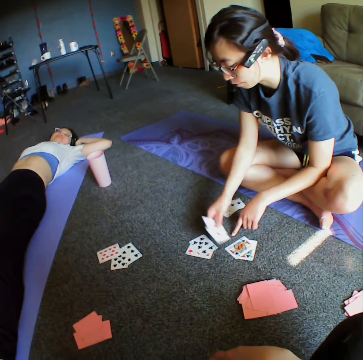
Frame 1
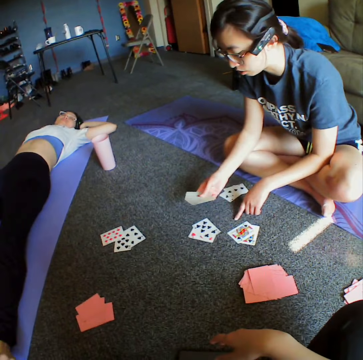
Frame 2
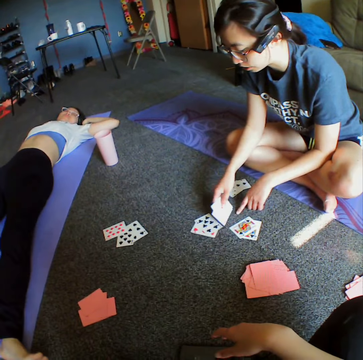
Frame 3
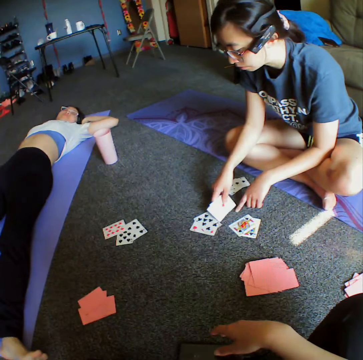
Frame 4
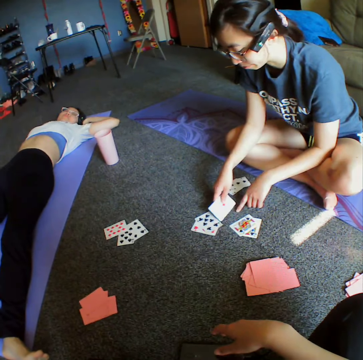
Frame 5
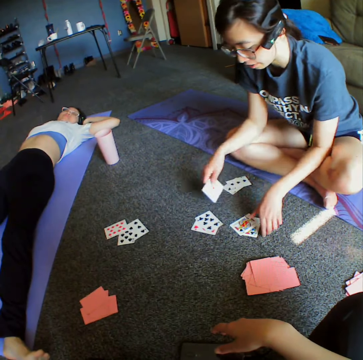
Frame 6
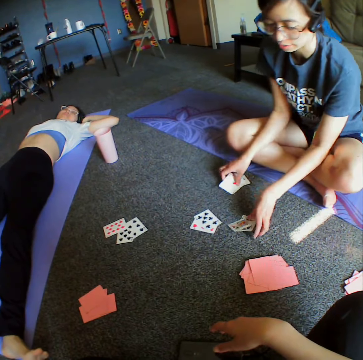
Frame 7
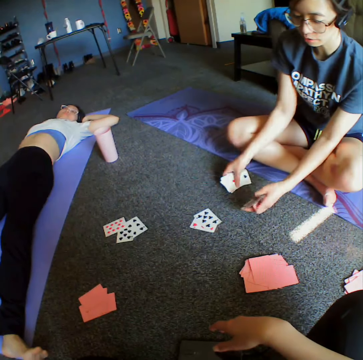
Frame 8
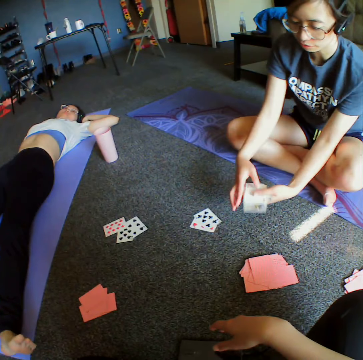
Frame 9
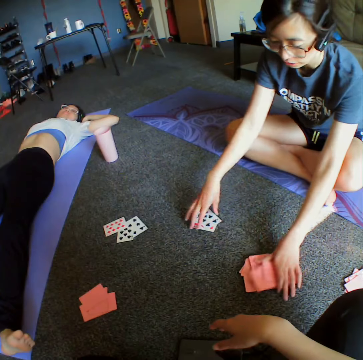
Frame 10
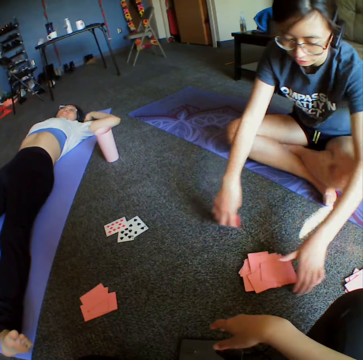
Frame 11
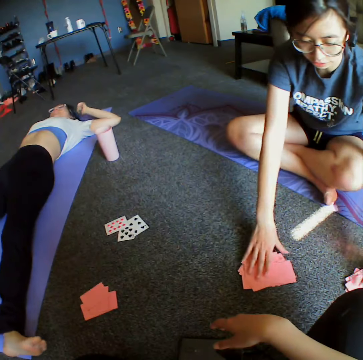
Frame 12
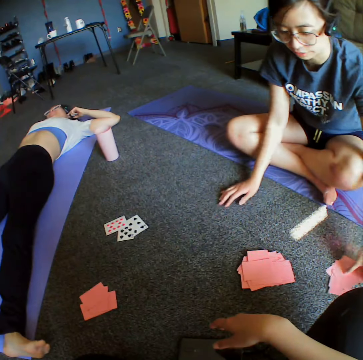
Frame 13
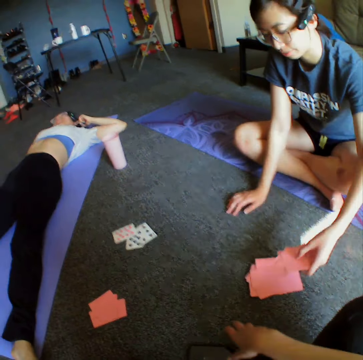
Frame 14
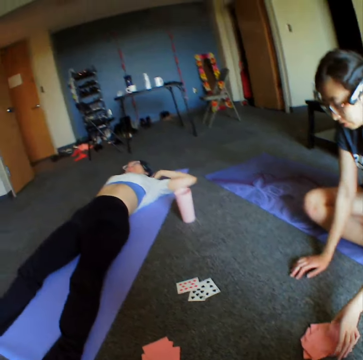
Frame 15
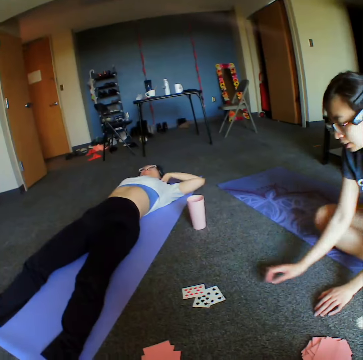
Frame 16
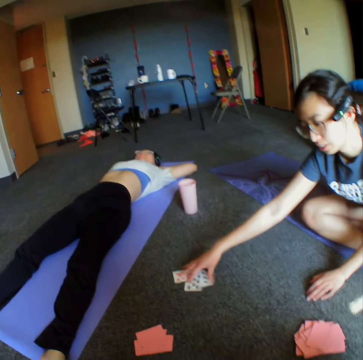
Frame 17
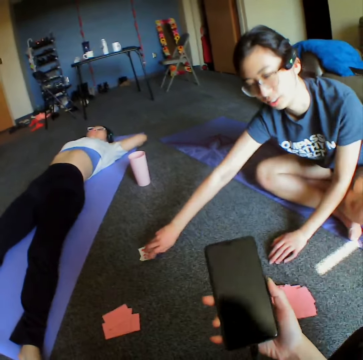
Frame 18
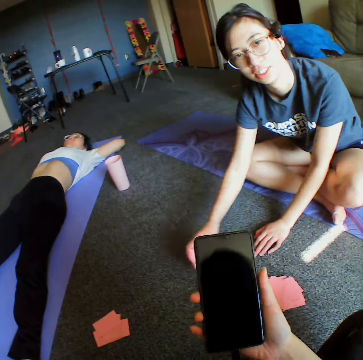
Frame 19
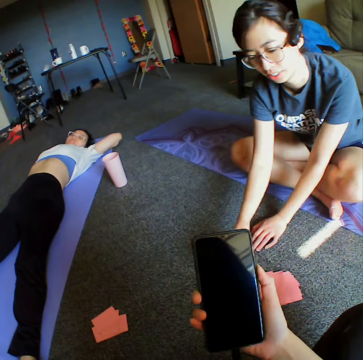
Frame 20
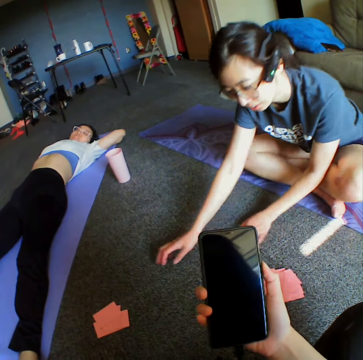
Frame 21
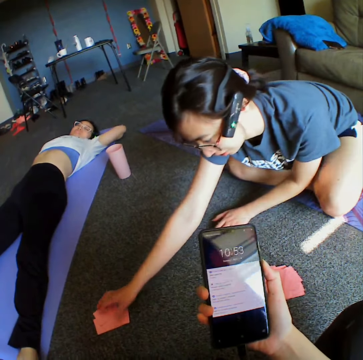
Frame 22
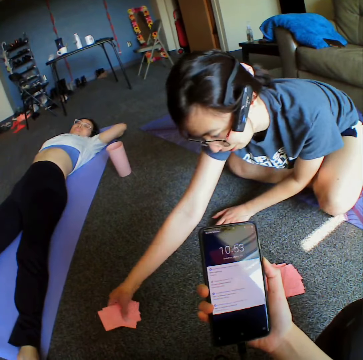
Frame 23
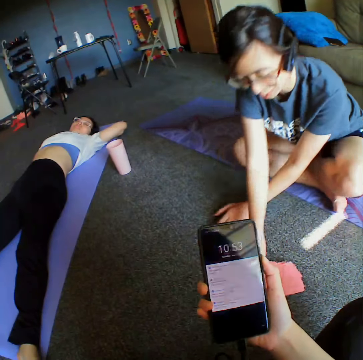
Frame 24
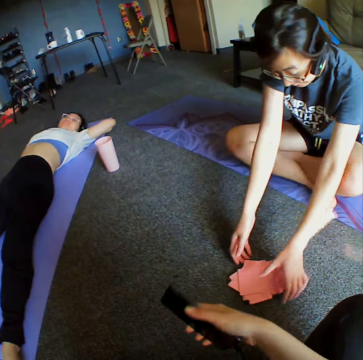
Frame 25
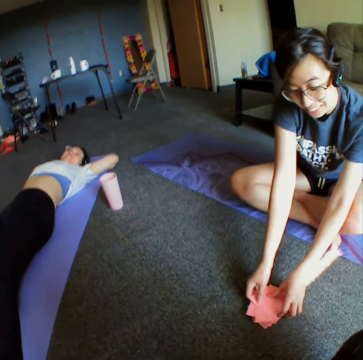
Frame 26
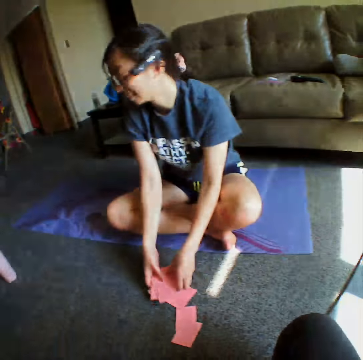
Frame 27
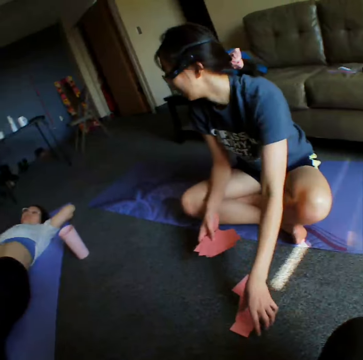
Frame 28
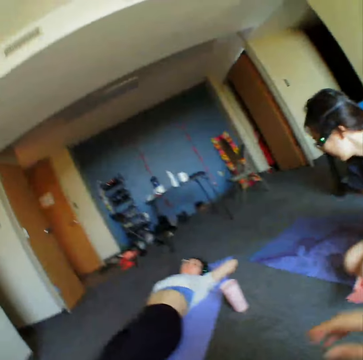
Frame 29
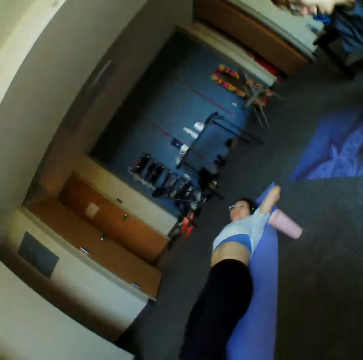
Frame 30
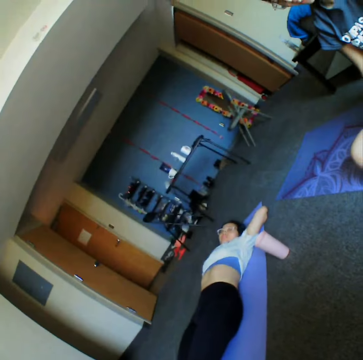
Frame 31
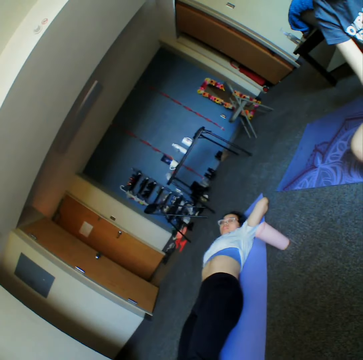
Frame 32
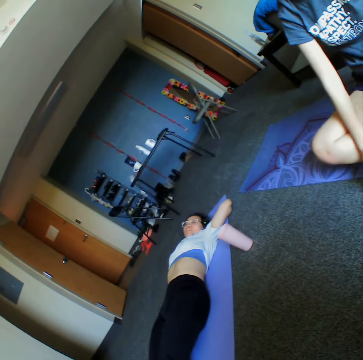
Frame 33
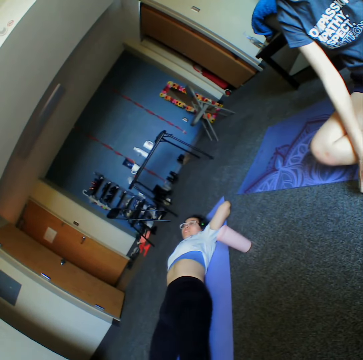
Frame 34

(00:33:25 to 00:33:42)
A woman picks cards from the floor. The woman collects all the cards on the floor and puts them together, and places the cards next to the camera wearer. The camera wearer picks up a phone. The woman picks cards from the floor and places cards on the floor. The camera wearer uses the phone. The woman picks cards from the floor. The camera wearer looks around the room.

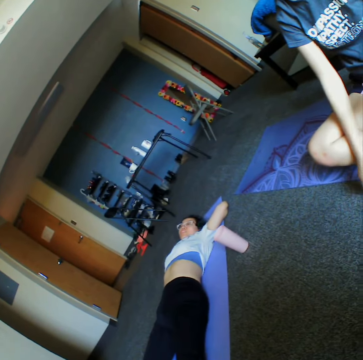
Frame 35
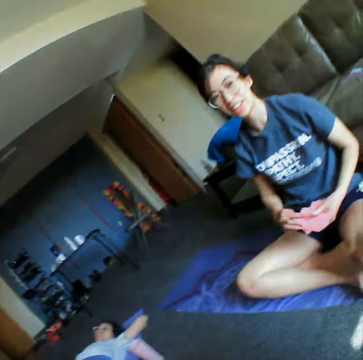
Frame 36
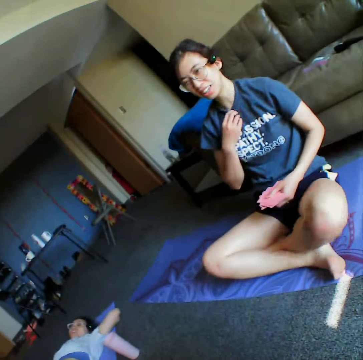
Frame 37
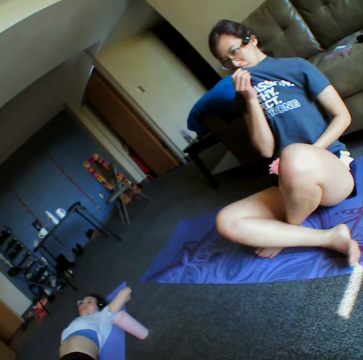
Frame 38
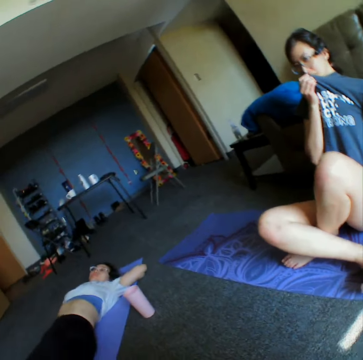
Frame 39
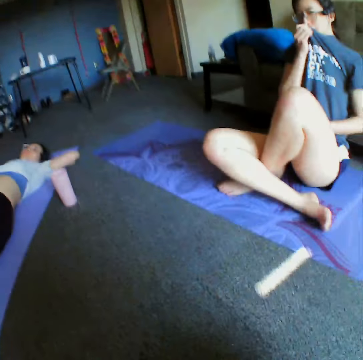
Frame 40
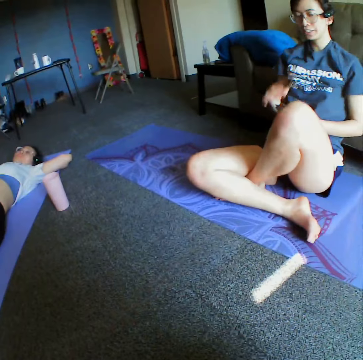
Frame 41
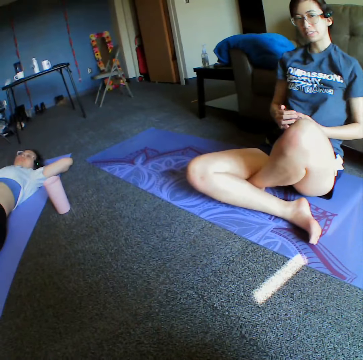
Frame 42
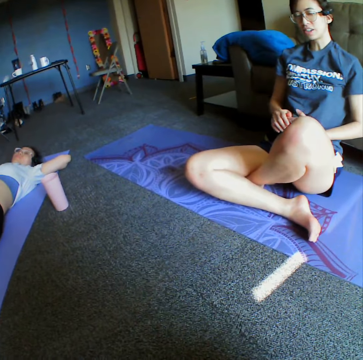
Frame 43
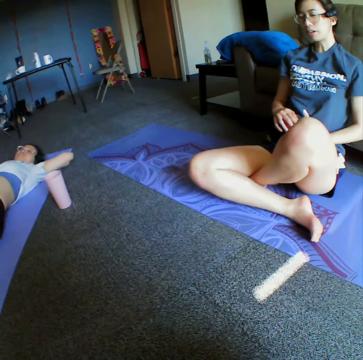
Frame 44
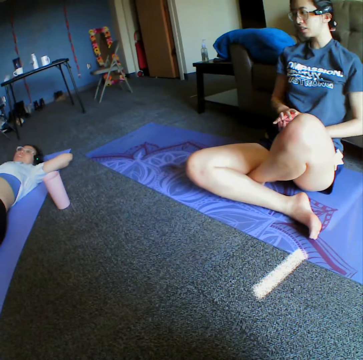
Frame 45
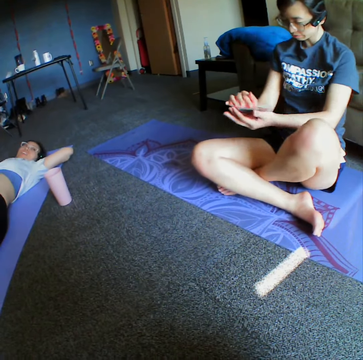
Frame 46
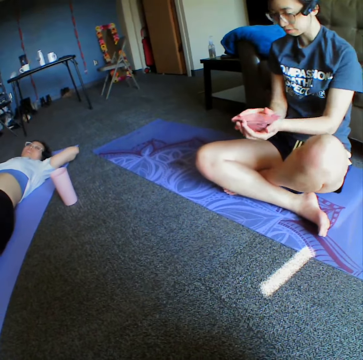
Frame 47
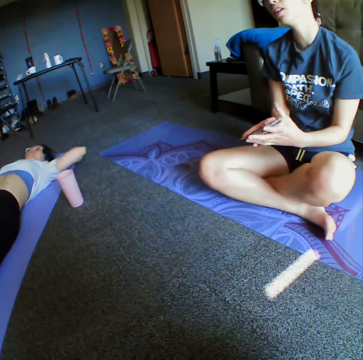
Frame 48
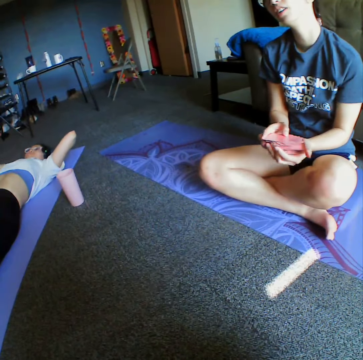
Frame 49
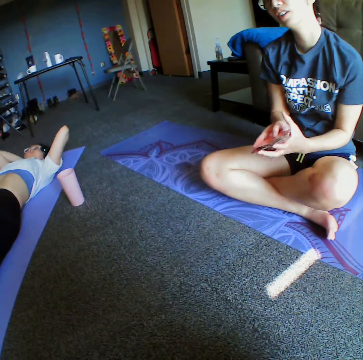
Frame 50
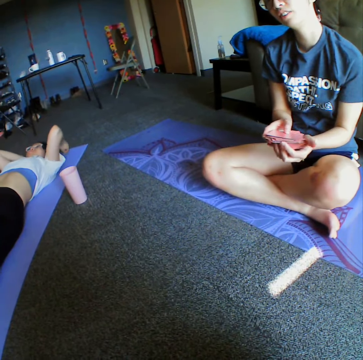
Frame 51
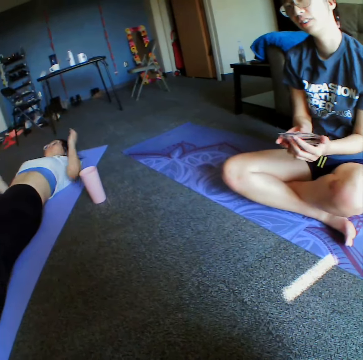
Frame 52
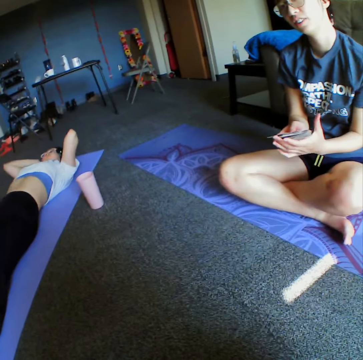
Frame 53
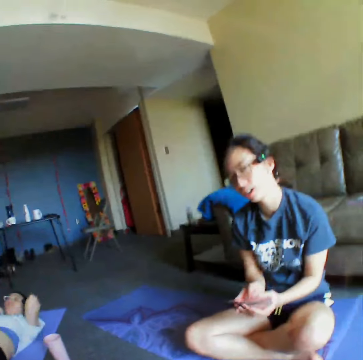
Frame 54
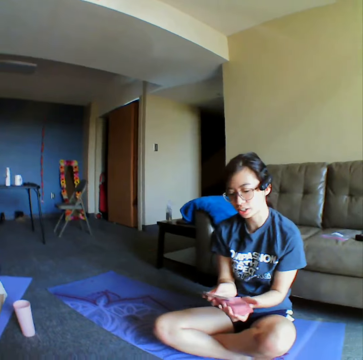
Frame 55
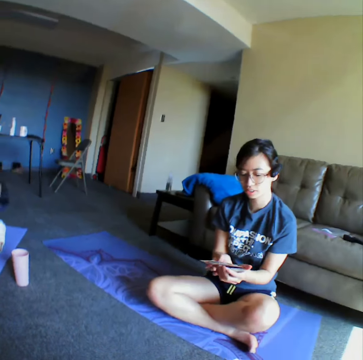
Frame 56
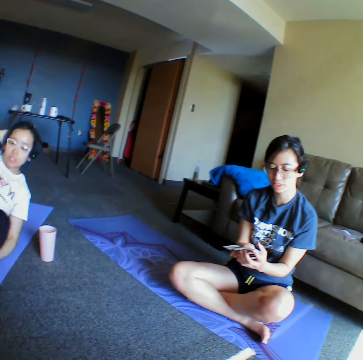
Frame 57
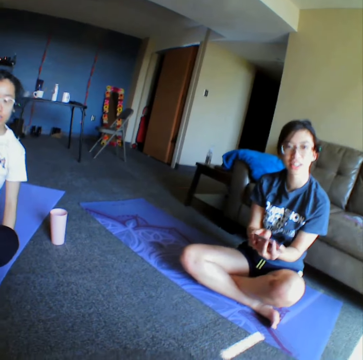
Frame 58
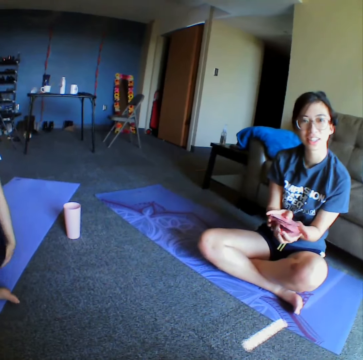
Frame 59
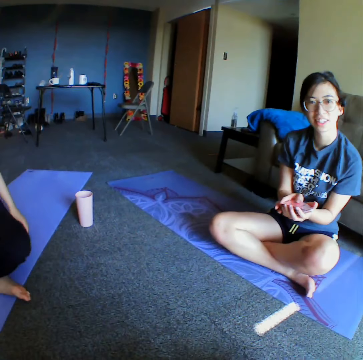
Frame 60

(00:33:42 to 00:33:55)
A woman reshuffles the cards on her hand.

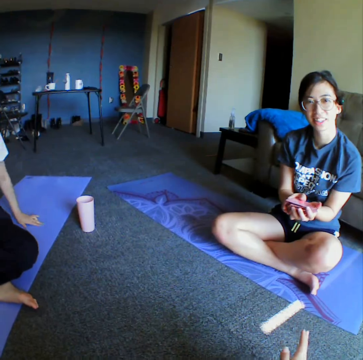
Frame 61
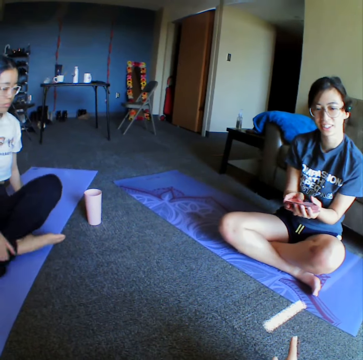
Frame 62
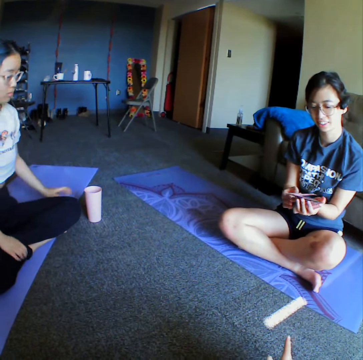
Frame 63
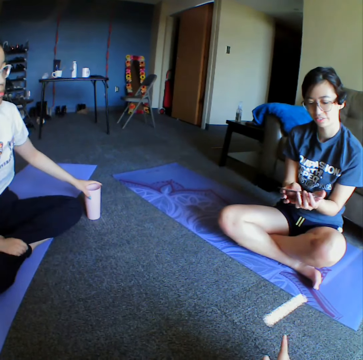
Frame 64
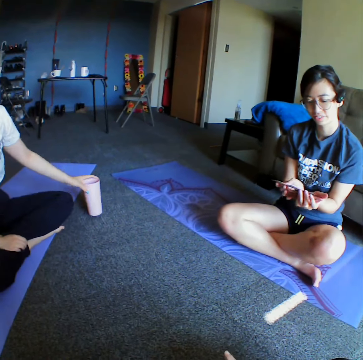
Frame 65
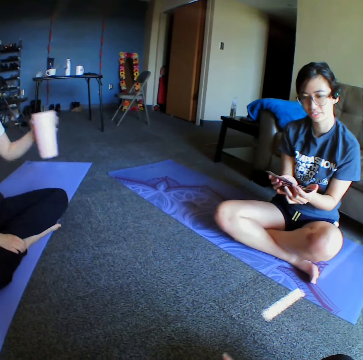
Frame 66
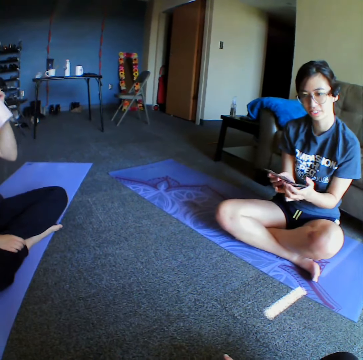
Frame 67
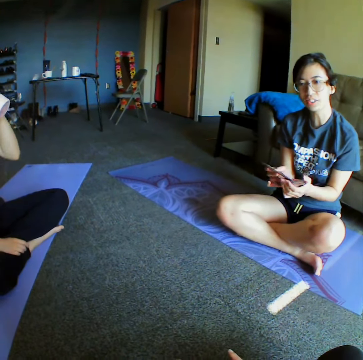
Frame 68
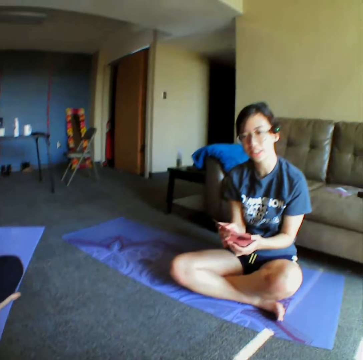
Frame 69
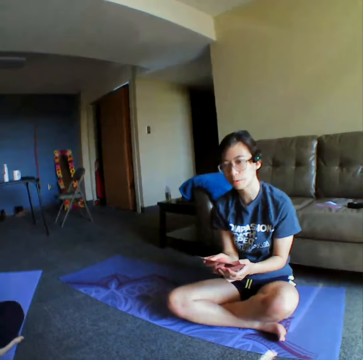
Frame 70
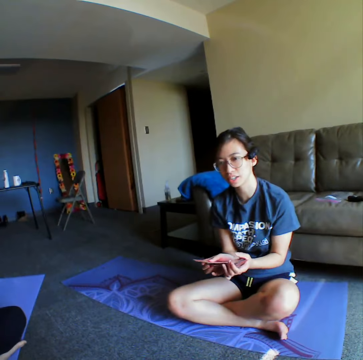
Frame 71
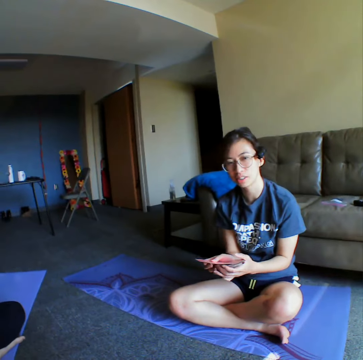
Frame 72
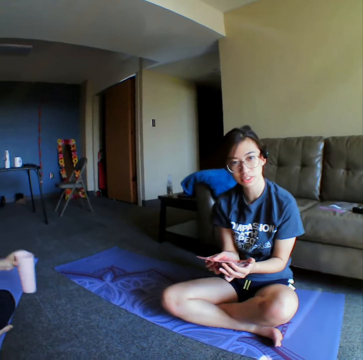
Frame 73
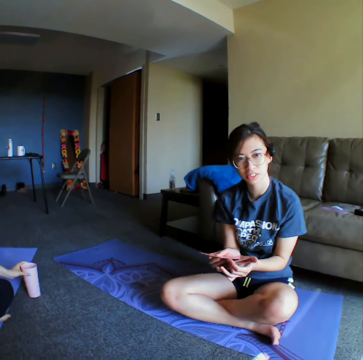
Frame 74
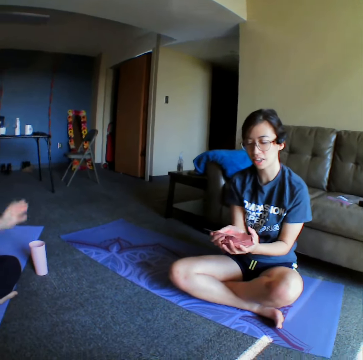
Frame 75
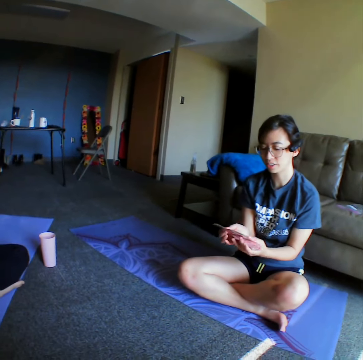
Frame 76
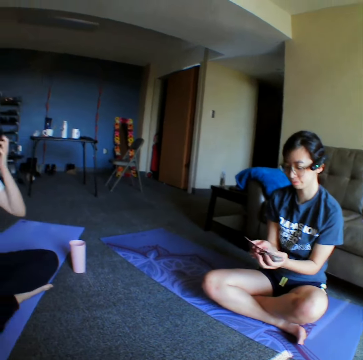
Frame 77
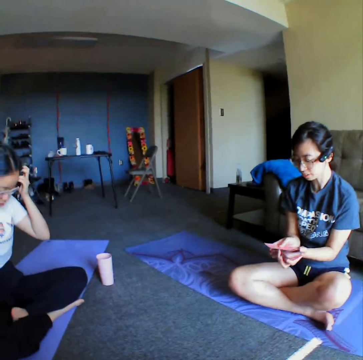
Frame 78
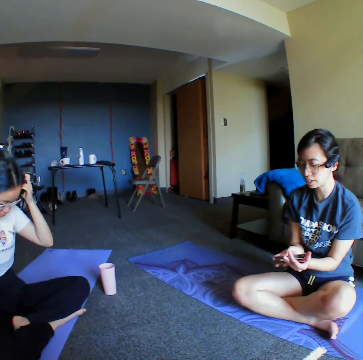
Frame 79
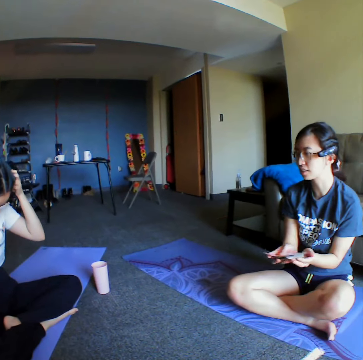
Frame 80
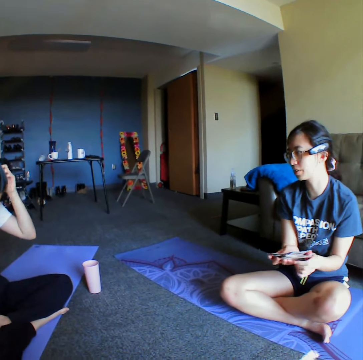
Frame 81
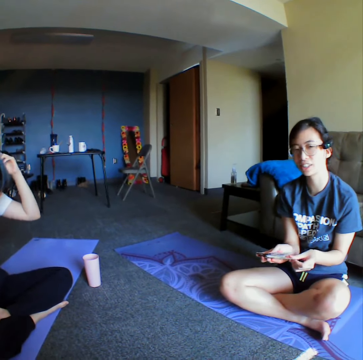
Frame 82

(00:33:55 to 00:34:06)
A woman picks a tumbler from the floor. The woman drinks water from the tumbler. Another woman places a tumbler on the floor. The other woman shuffles cards.
